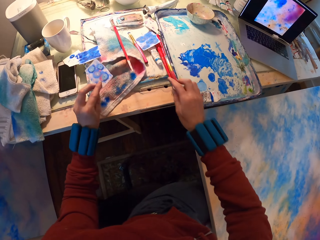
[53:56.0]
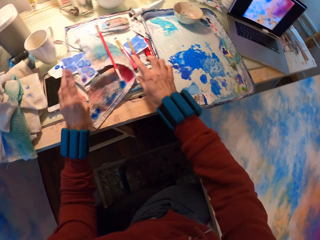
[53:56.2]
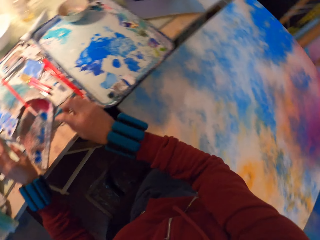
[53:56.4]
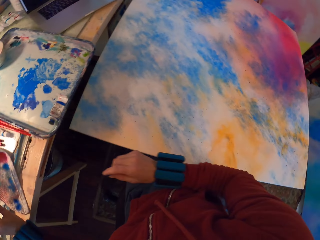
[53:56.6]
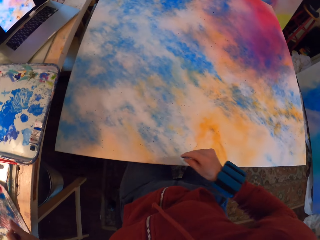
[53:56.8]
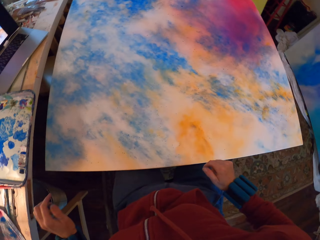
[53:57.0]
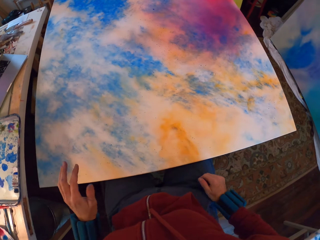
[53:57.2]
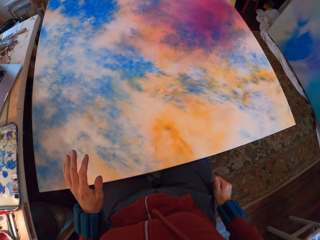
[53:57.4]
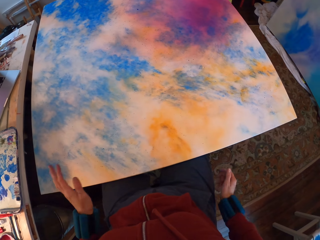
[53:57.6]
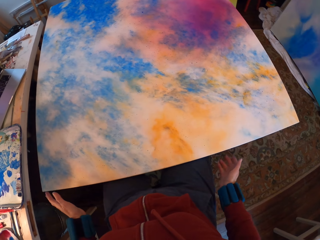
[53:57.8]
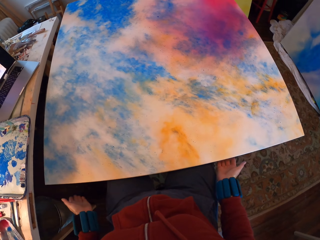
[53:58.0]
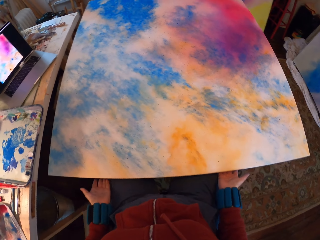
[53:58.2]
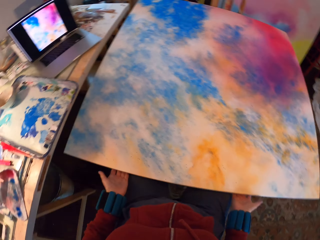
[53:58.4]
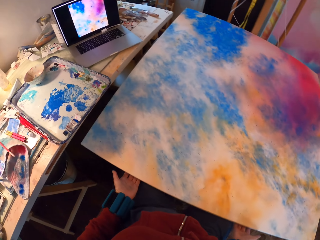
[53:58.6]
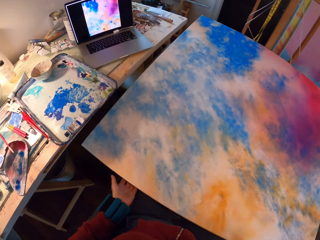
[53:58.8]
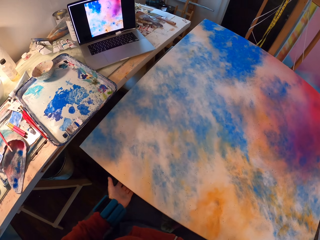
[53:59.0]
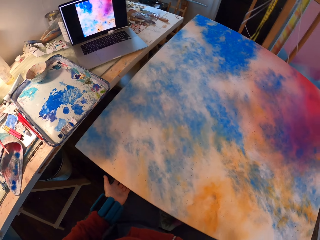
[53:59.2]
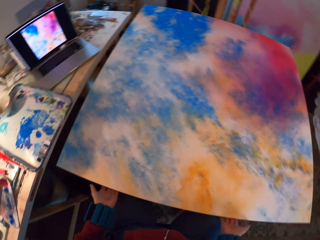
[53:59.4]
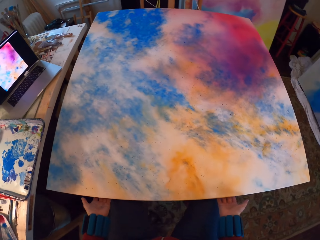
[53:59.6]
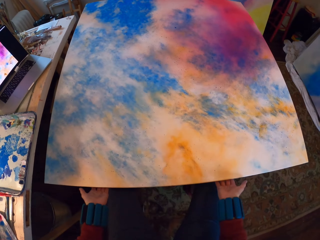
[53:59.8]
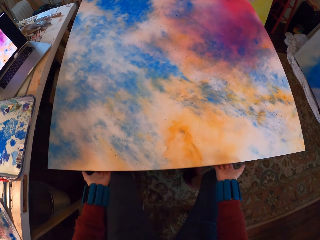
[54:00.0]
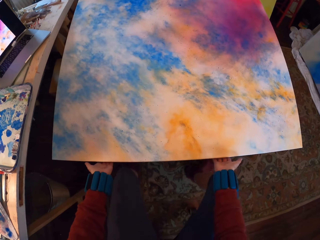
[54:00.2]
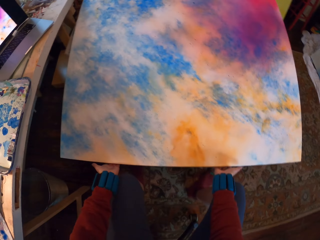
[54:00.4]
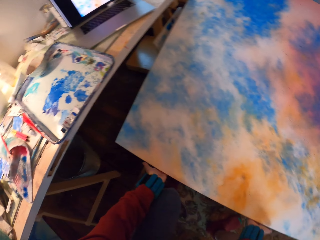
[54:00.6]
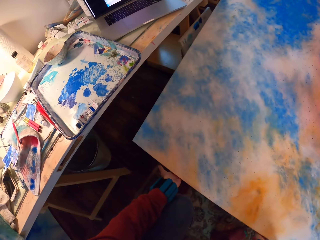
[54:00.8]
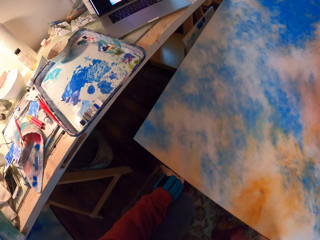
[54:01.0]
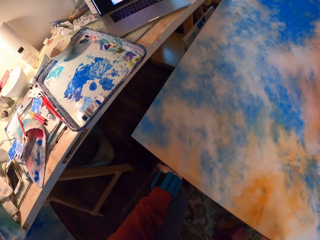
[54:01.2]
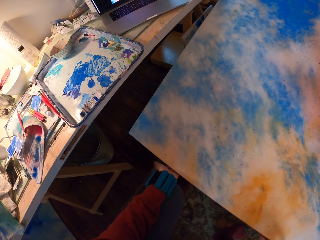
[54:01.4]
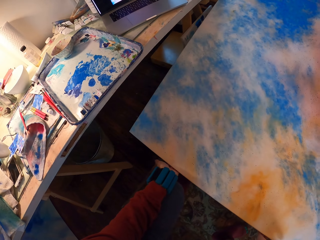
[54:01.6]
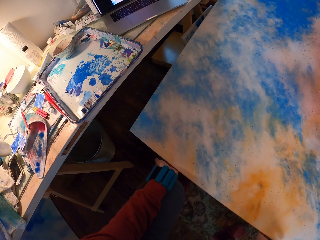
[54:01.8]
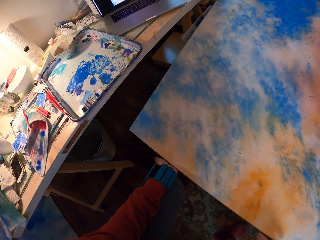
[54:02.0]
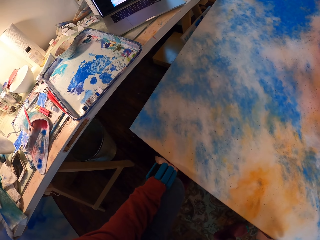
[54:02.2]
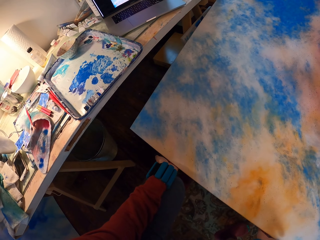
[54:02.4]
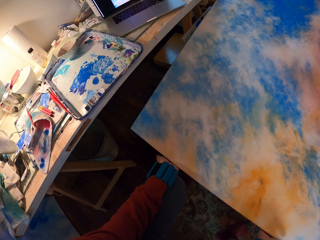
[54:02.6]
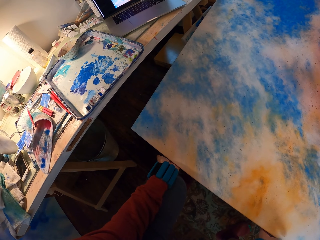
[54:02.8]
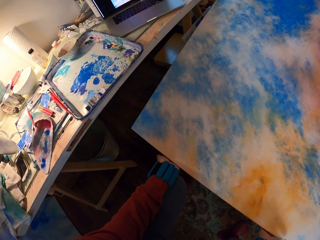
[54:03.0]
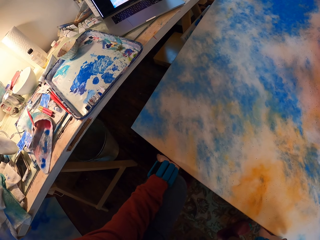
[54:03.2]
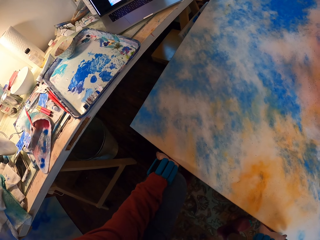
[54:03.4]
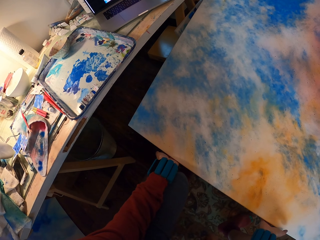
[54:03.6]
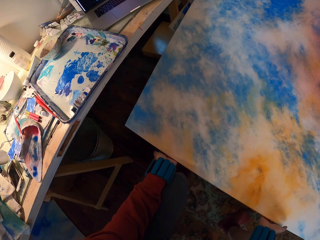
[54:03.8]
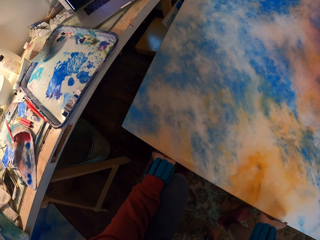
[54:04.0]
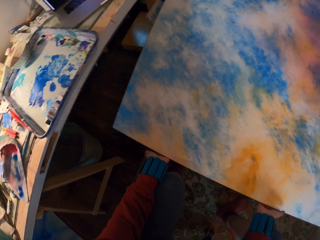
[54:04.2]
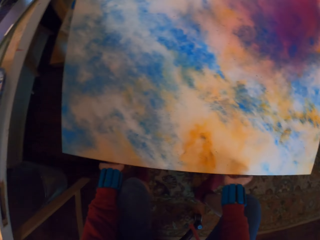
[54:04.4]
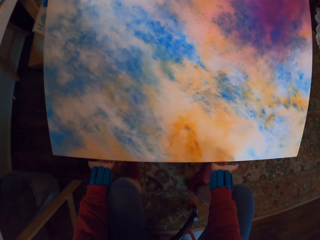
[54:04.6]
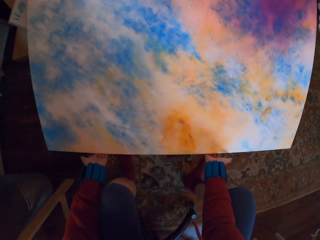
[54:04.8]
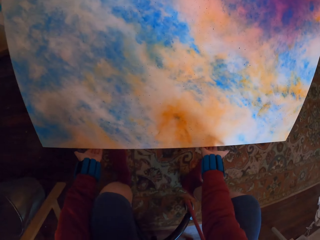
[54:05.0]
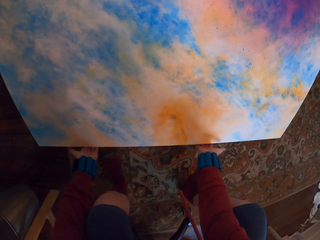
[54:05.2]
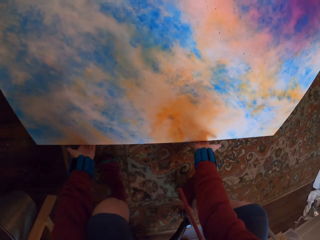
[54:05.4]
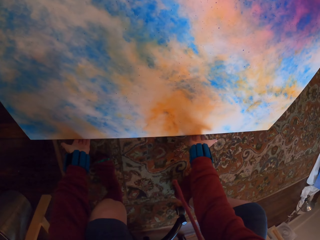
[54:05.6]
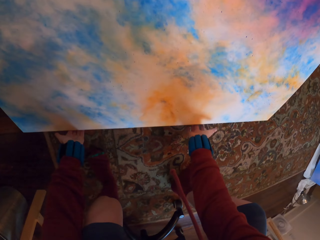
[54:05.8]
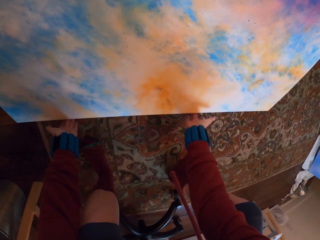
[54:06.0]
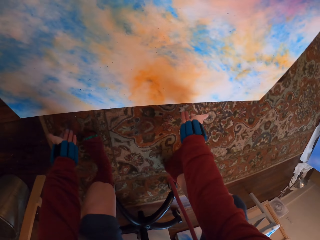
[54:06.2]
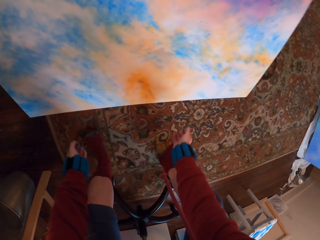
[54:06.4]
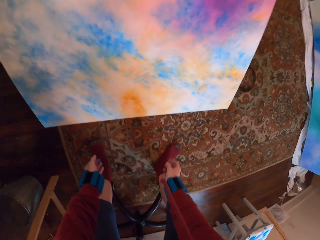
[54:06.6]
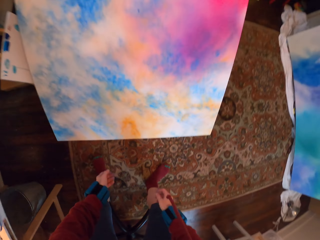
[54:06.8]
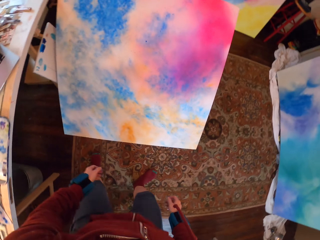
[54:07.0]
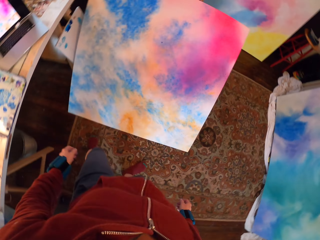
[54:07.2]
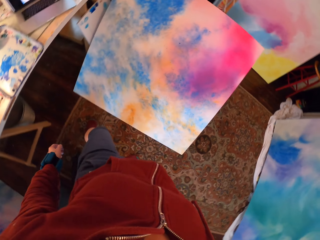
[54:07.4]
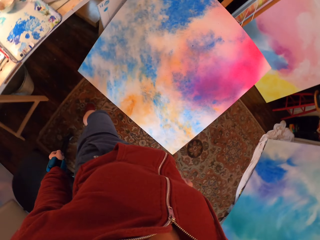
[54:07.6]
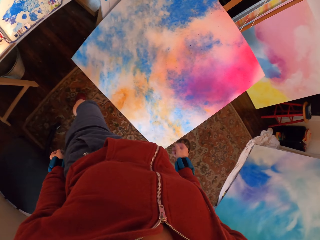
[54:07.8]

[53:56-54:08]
The camera wearer places the painting brush on the table and places the watercolor paper on the table. They lower the Masonite board to the floor.

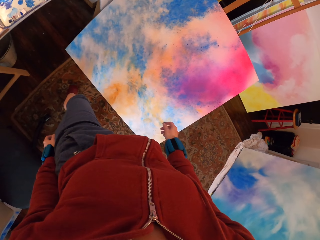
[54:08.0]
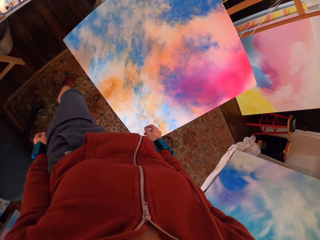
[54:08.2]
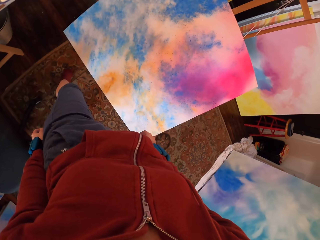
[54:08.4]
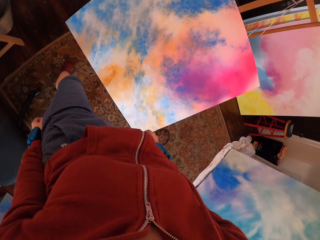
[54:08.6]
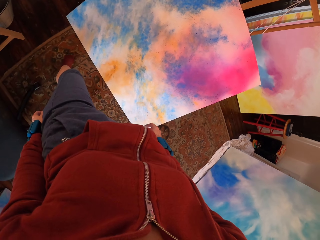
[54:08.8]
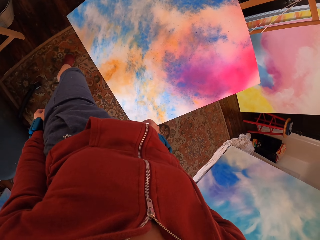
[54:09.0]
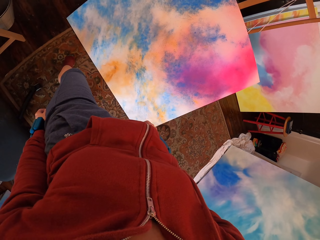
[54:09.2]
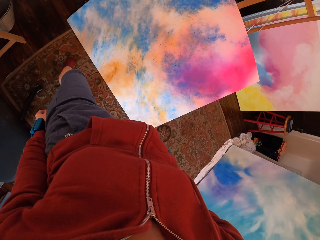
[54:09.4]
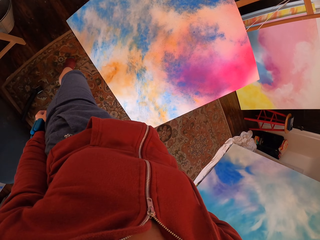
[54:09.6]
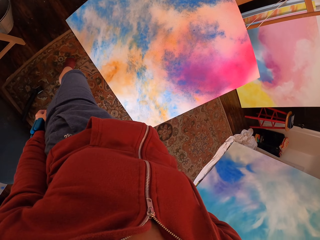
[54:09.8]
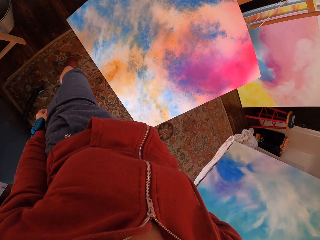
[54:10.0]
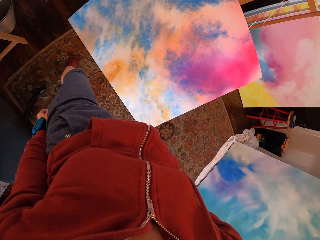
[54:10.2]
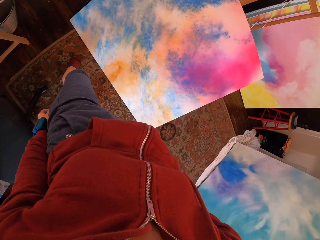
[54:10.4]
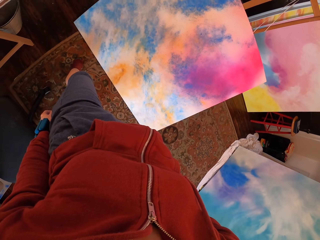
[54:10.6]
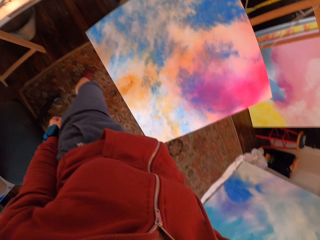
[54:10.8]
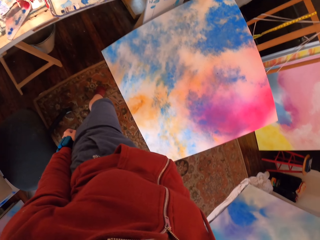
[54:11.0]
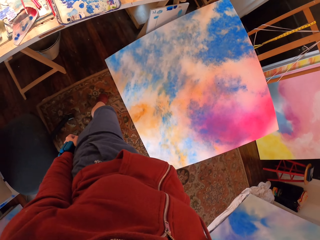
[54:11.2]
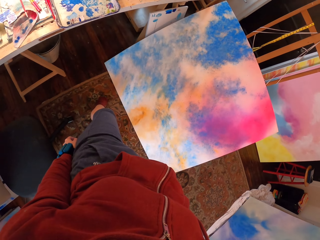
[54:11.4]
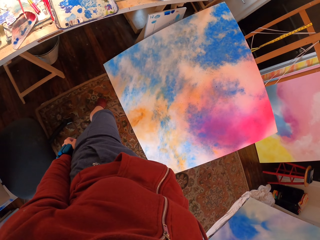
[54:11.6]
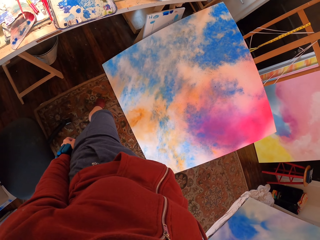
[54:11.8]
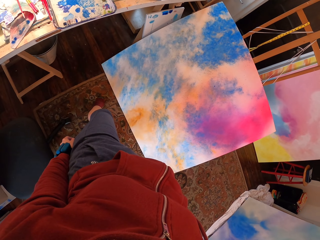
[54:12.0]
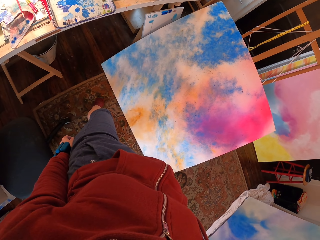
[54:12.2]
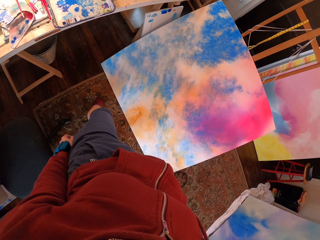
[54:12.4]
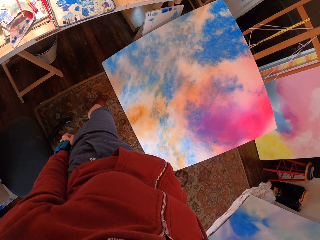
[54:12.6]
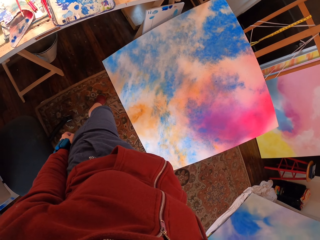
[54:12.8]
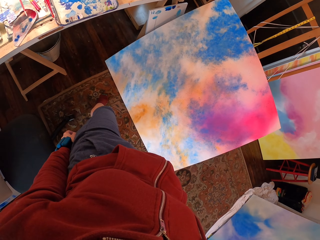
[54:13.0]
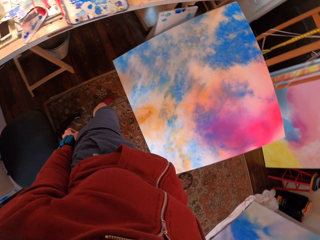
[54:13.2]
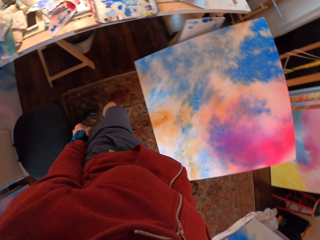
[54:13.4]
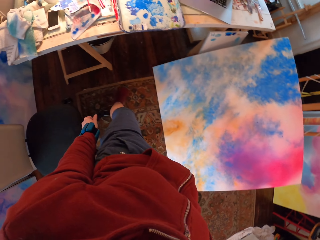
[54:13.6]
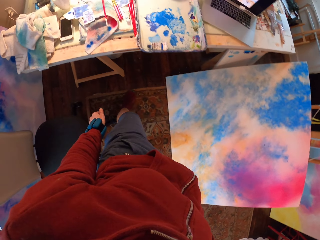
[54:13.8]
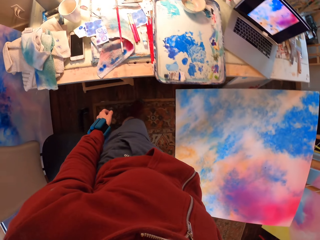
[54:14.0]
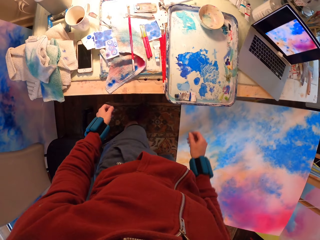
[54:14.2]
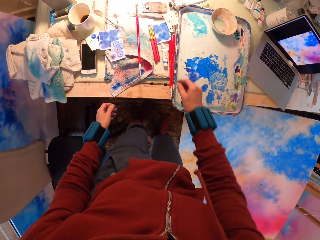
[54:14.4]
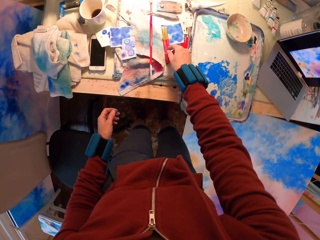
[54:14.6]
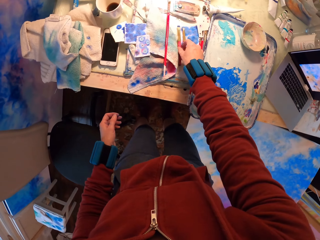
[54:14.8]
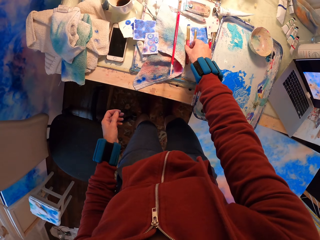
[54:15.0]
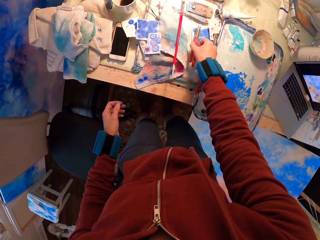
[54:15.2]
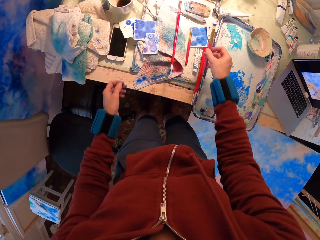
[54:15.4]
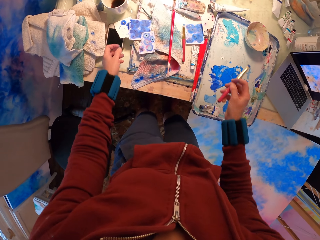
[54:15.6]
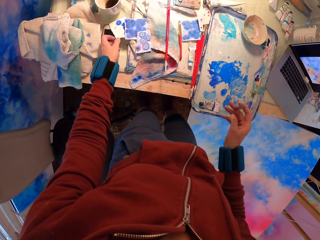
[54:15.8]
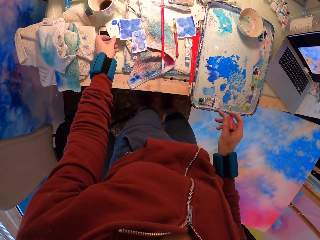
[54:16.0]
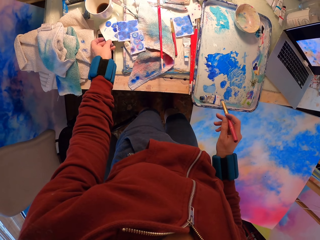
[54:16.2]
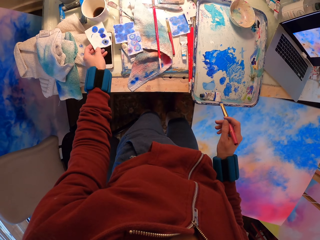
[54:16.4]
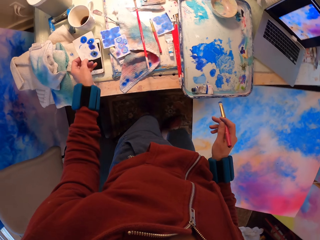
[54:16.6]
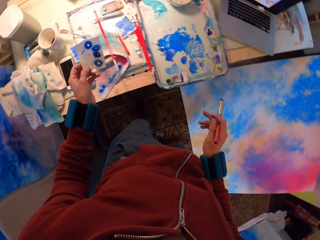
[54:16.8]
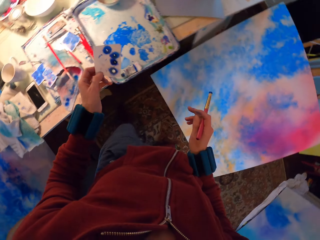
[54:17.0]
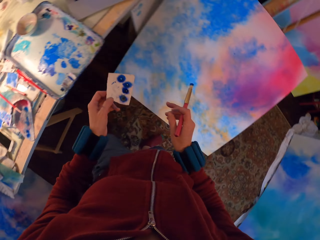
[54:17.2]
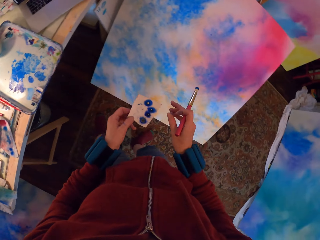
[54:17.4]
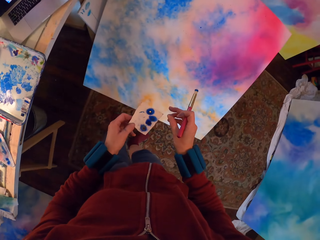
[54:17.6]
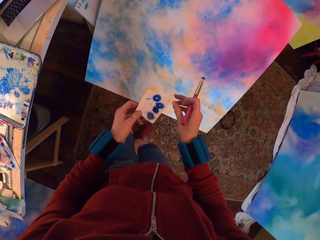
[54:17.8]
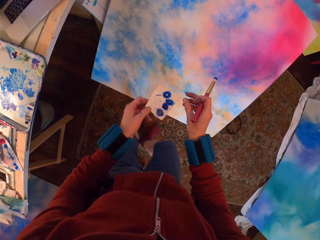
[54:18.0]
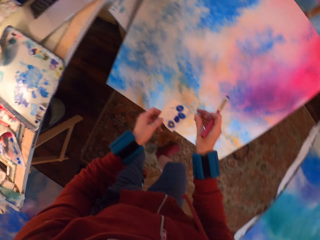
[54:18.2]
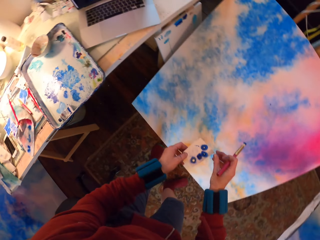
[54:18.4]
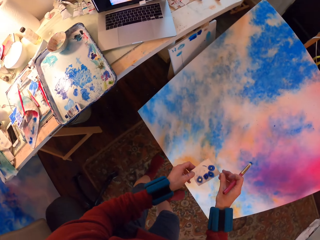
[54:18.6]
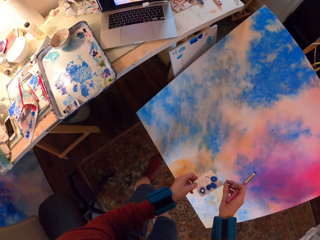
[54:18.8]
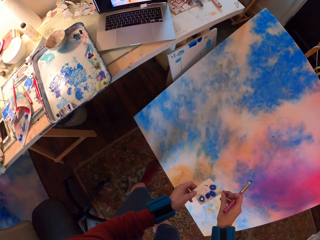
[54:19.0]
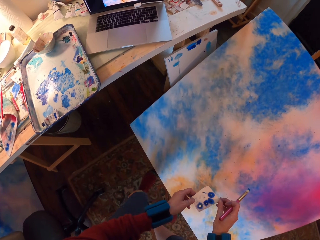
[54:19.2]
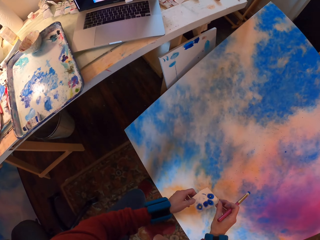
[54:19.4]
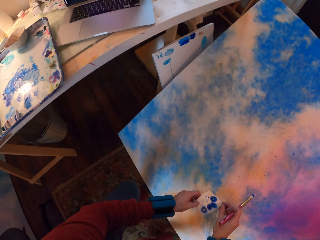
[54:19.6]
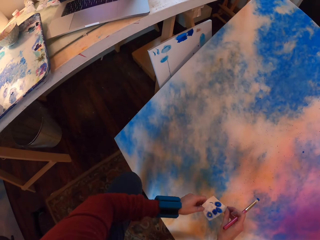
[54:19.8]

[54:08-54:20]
The camera wearer stands up. They walk around. They pick up a piece of paper with blue paint.
